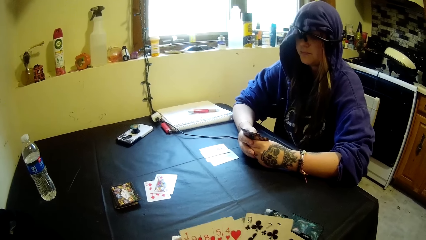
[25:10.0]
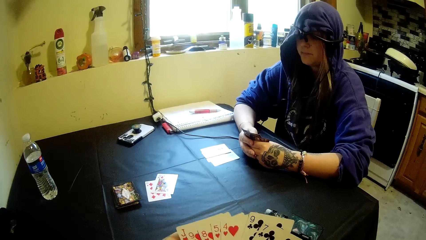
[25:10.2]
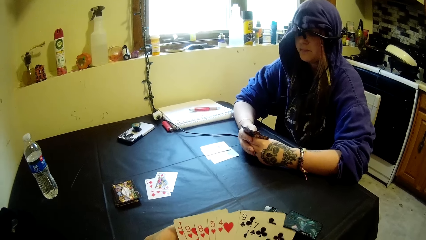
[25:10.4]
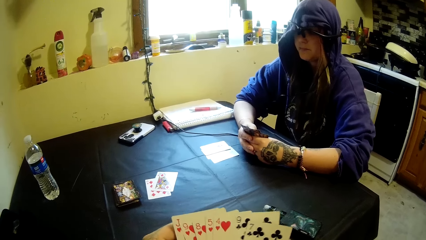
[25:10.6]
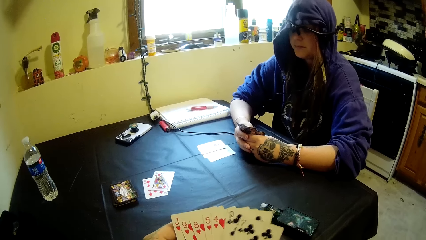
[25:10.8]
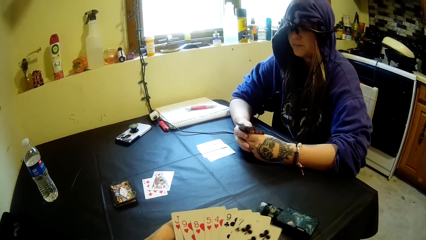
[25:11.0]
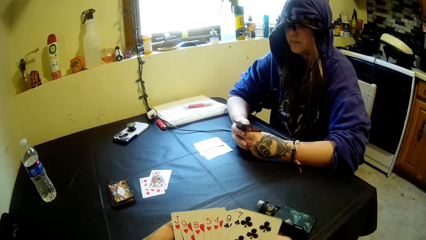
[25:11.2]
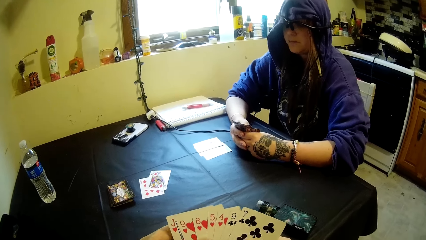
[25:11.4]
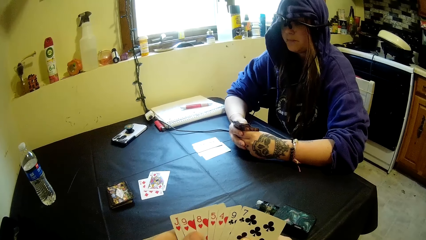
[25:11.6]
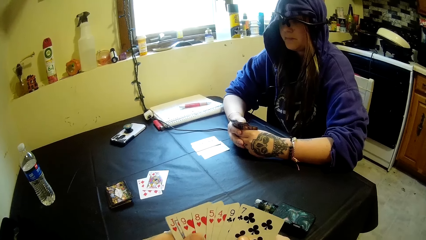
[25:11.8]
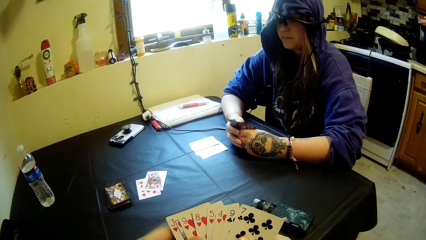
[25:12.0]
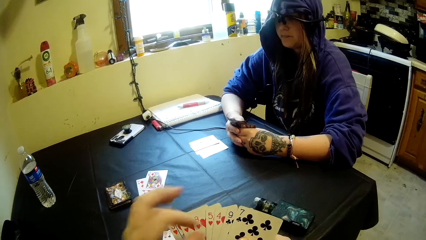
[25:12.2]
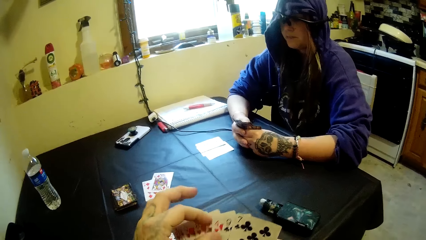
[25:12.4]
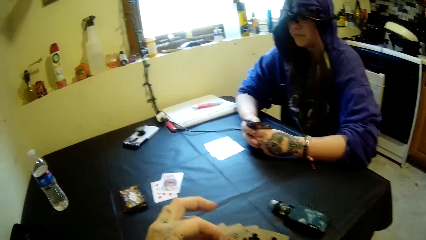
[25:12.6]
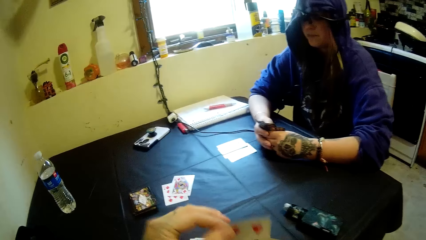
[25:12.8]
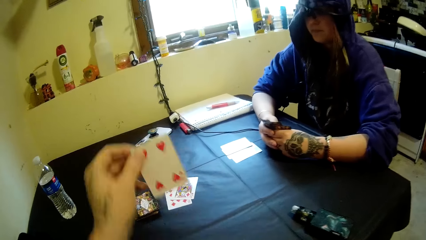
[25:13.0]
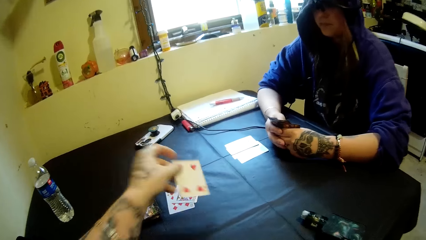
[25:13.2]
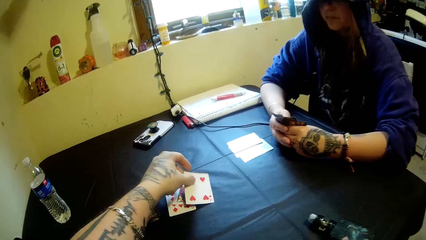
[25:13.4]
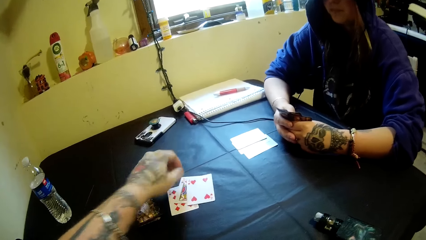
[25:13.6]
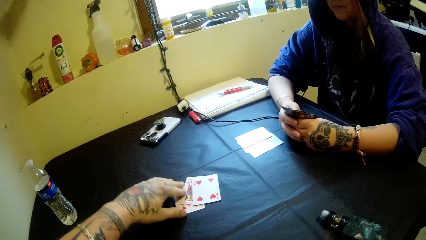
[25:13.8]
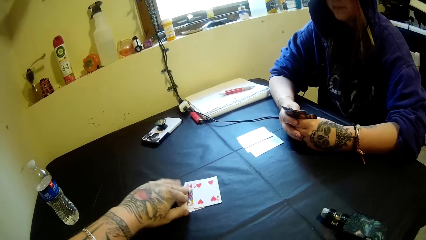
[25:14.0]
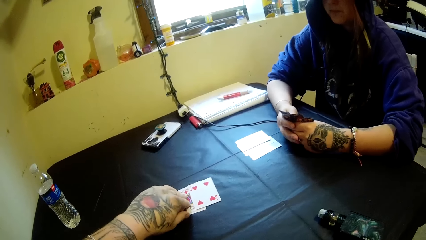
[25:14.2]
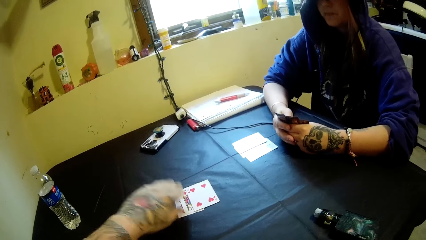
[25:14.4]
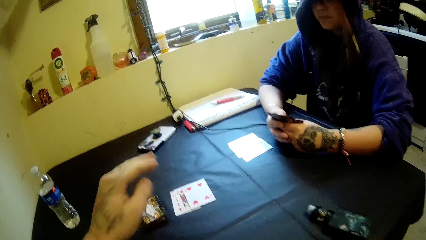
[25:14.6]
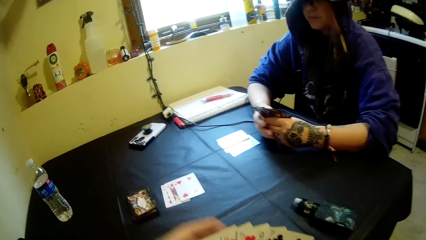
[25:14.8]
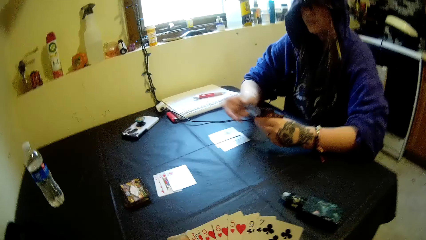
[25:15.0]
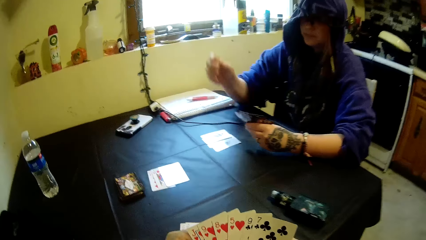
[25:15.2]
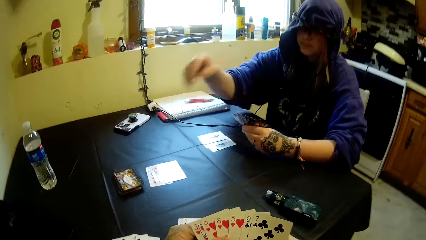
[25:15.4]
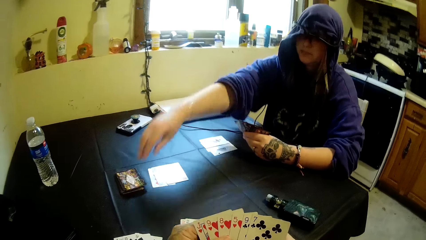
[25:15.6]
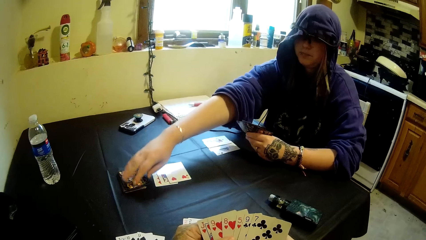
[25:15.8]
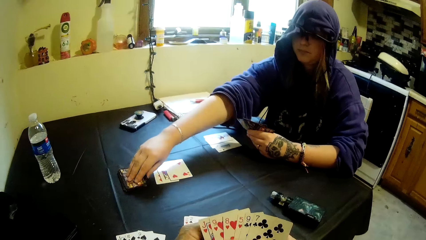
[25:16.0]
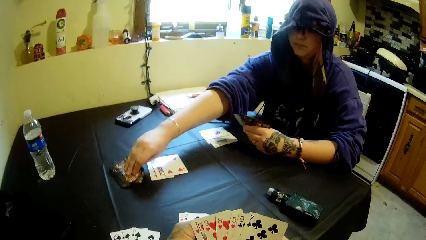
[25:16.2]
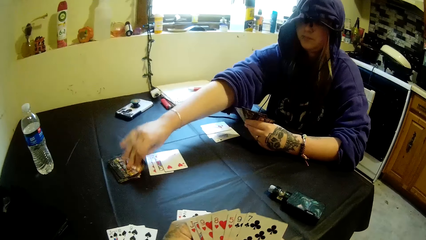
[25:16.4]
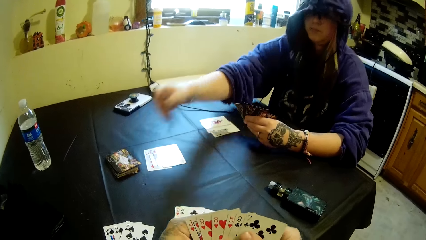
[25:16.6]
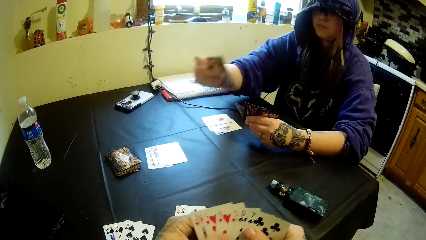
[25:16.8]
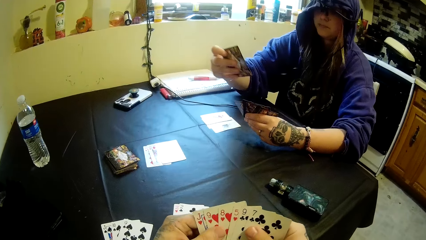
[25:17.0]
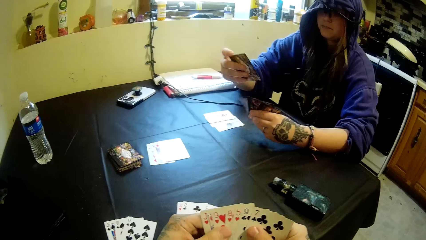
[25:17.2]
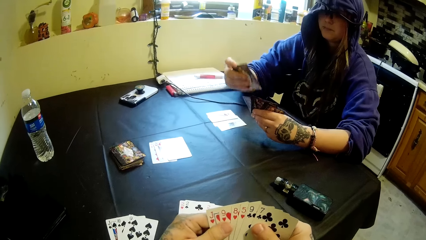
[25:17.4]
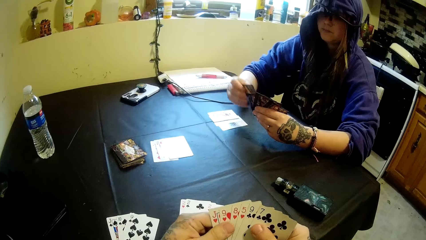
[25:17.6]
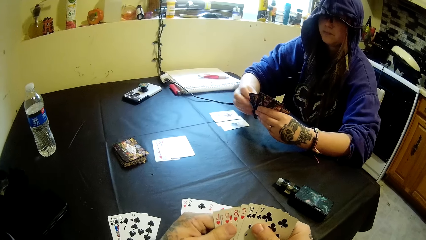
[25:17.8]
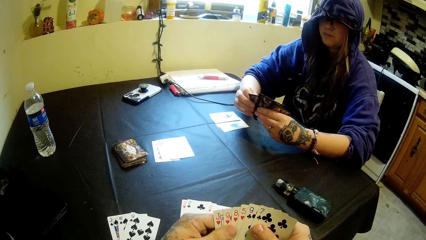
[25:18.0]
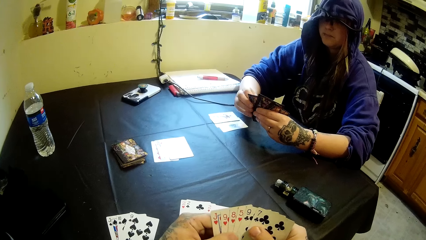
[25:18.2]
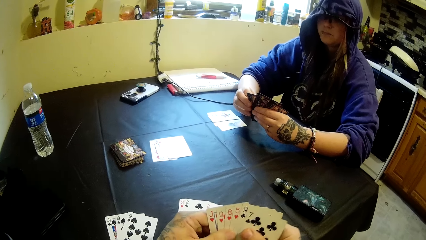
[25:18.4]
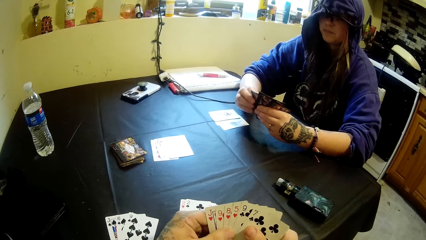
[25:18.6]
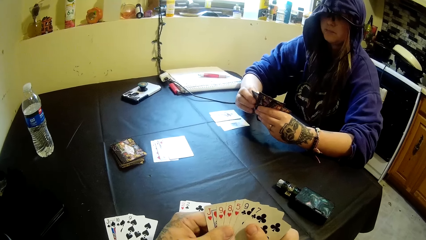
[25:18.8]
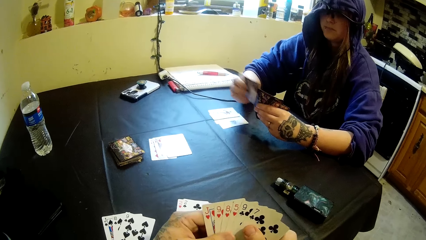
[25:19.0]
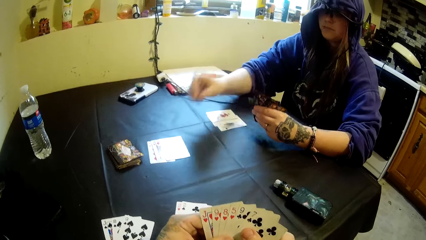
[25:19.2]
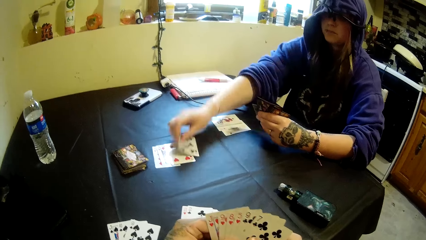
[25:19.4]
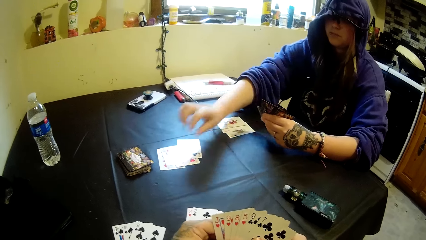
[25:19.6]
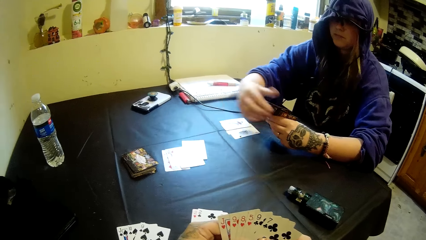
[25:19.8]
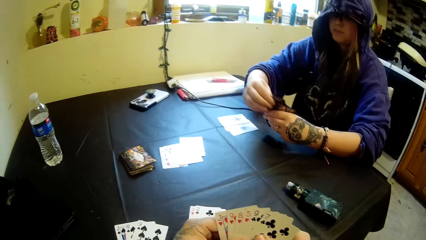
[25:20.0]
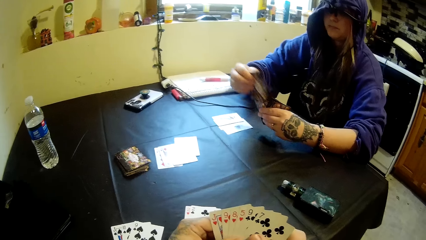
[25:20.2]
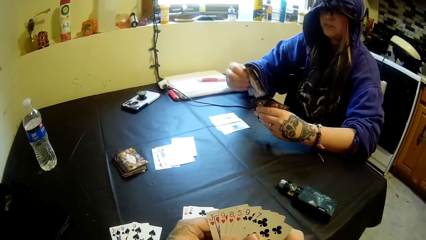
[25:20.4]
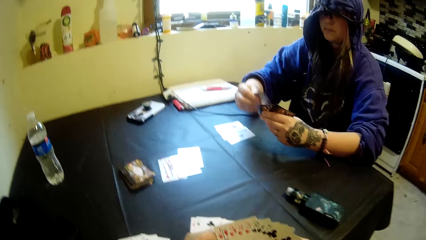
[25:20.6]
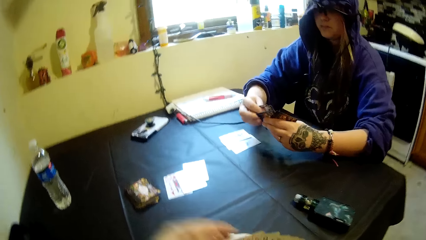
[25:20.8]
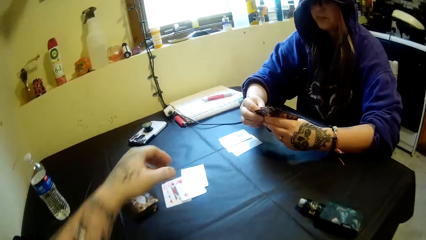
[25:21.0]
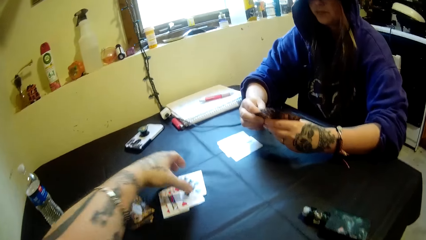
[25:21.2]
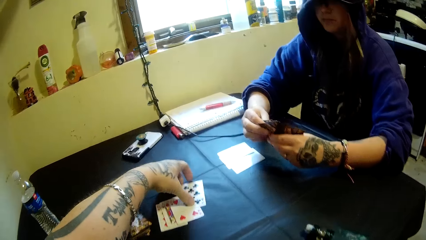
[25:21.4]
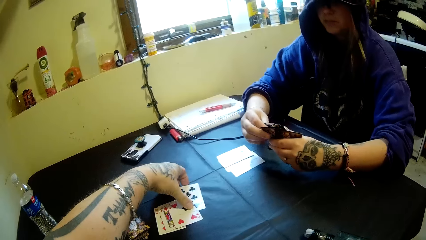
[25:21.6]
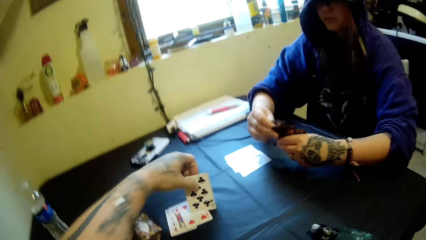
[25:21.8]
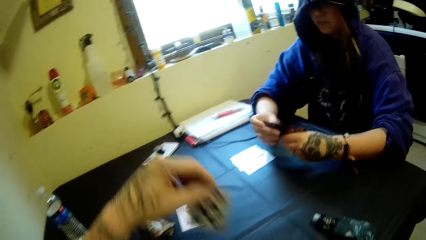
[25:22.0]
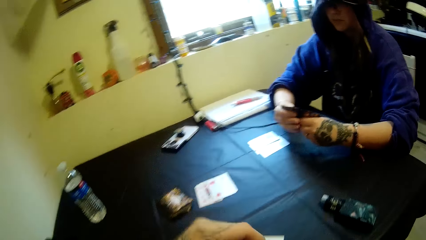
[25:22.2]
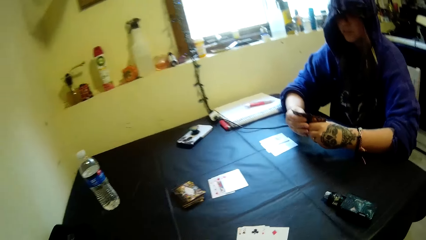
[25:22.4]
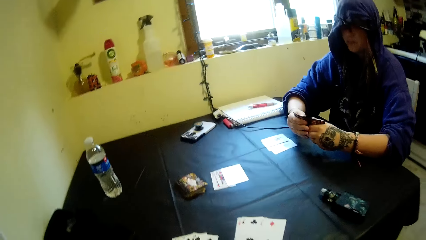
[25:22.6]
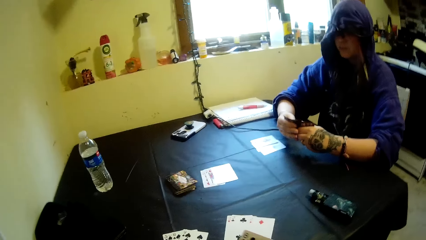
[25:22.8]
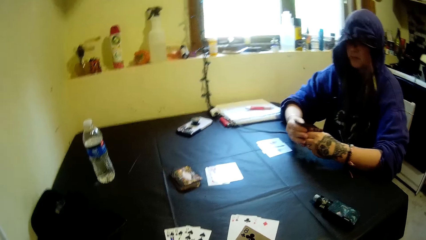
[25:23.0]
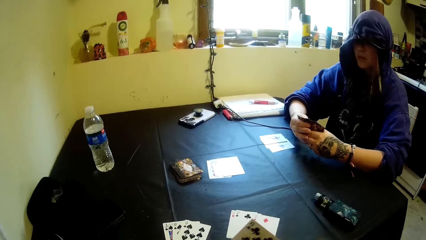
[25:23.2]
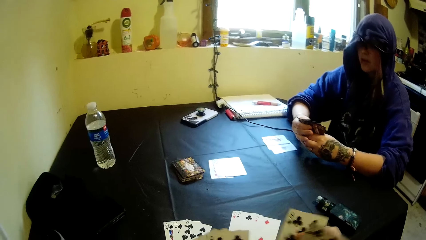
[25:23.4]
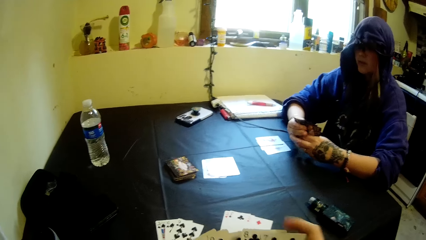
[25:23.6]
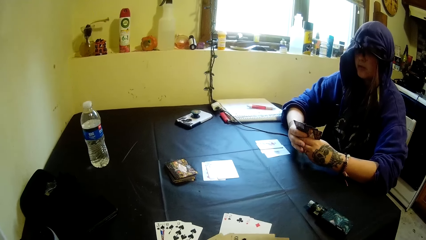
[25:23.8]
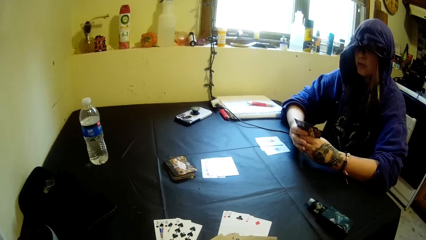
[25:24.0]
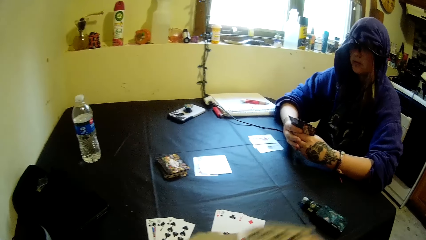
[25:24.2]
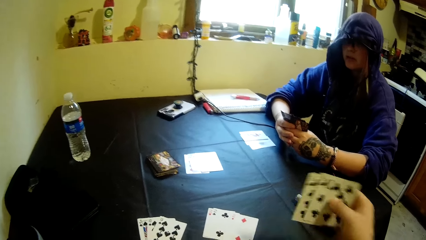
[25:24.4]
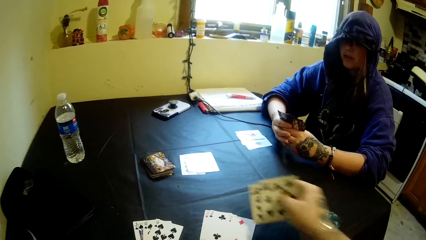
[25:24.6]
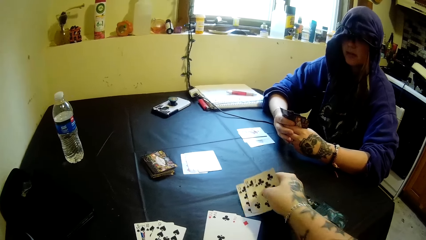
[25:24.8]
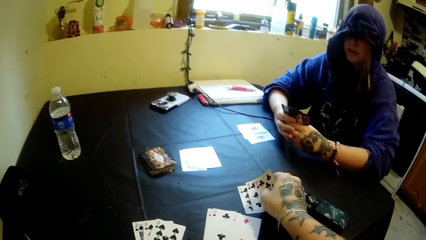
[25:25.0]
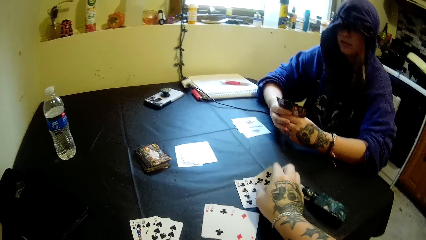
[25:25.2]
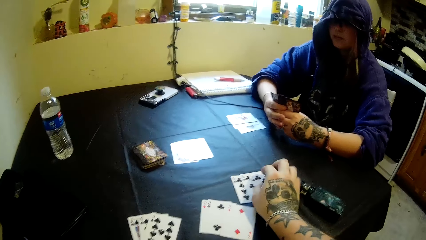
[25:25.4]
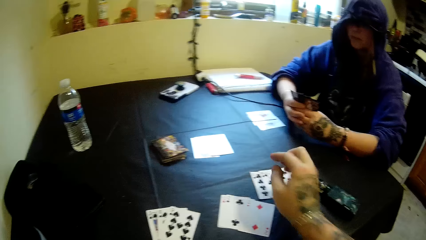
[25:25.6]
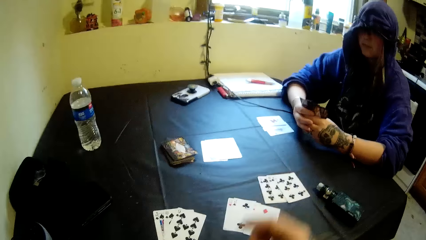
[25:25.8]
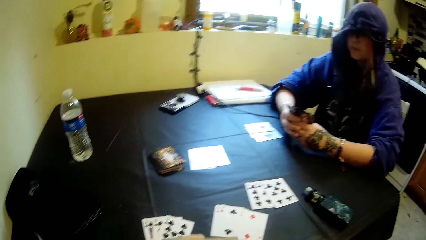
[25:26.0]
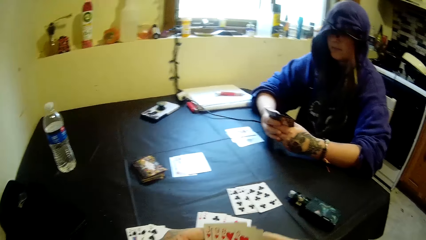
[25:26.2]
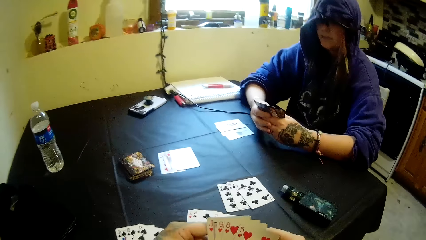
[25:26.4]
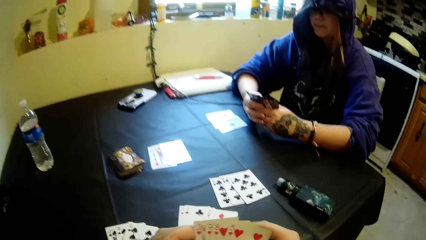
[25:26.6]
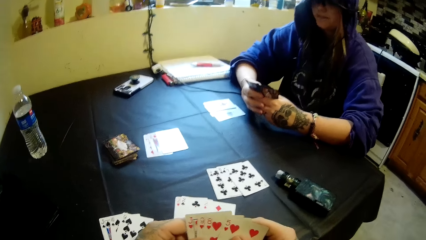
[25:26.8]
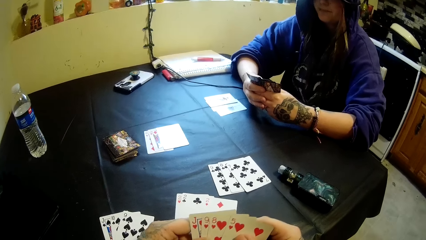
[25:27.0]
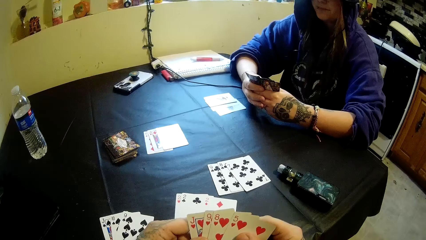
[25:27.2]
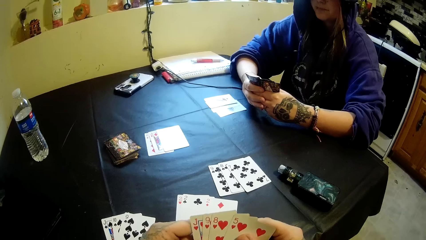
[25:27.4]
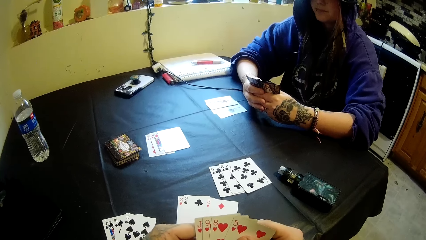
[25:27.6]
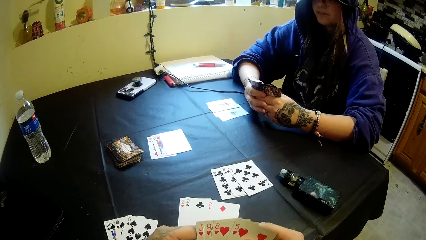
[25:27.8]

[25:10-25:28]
The camera wearer moves a hand. He holds the cards. He picks a card from his right hand with his left hand. He drops the cards on the table with his left hand. He adjusts the cards on the table with his left hand. He moves his hand away. He holds the cards. A woman moves a hand. She picks up a card from the table with her right hand. She puts the cards together. She moves the card. She drops the card on the table with her right hand. She shuffles the cards in her hands. The camera wearer moves a hand. He picks up a card from the table with his left hand. He shuffles the cards in his hands. He moves the cards apart and puts the cards together. He drops some cards on the table with his right hand. He moves the cards. He moves his hand away. He spreads the cards.
